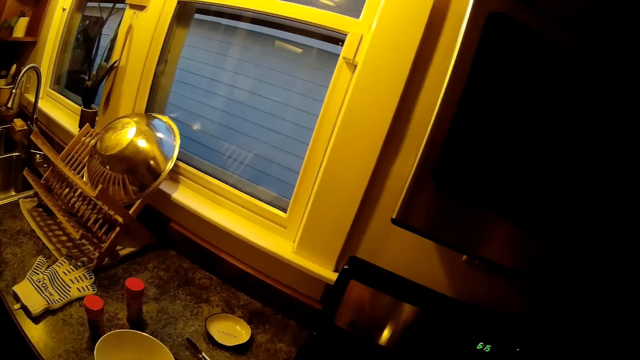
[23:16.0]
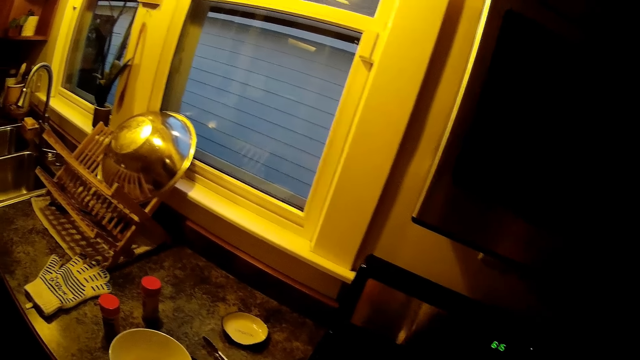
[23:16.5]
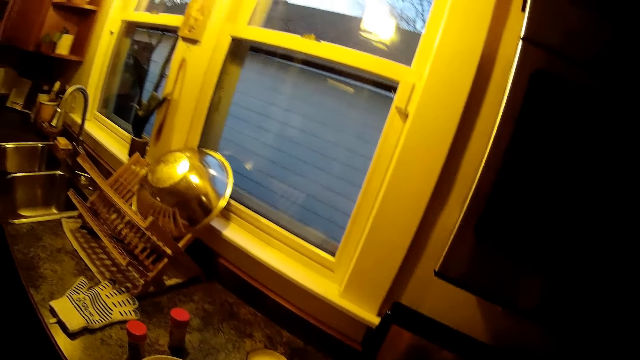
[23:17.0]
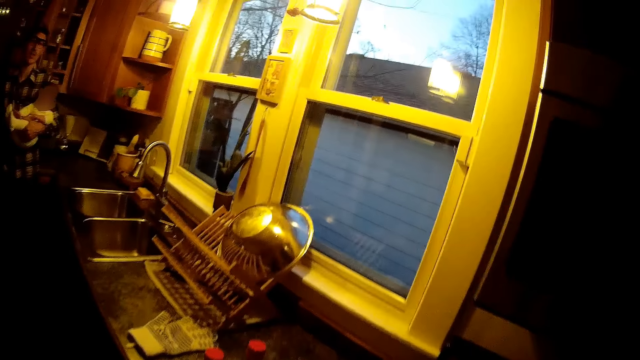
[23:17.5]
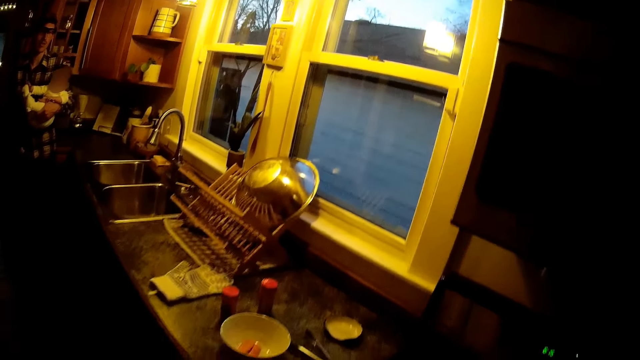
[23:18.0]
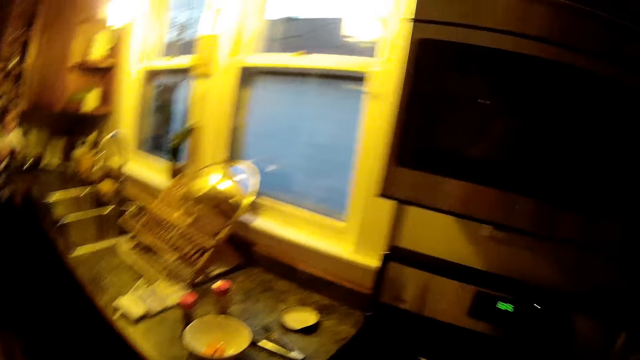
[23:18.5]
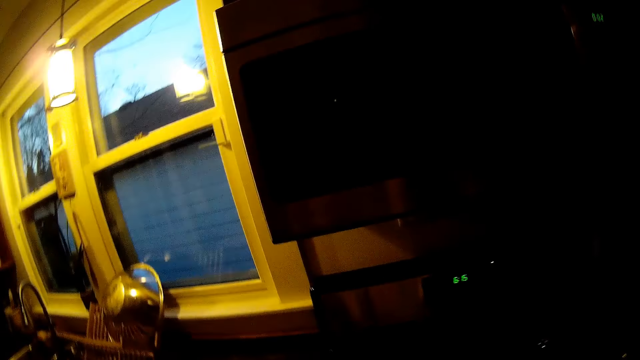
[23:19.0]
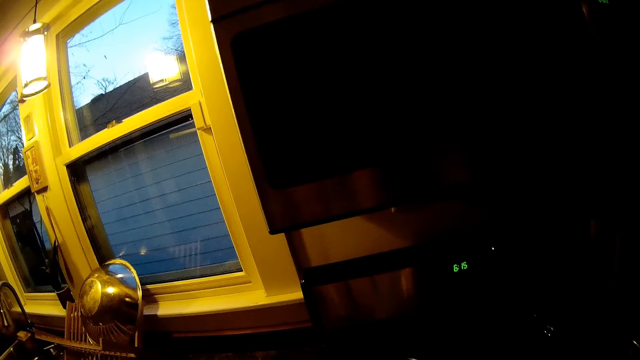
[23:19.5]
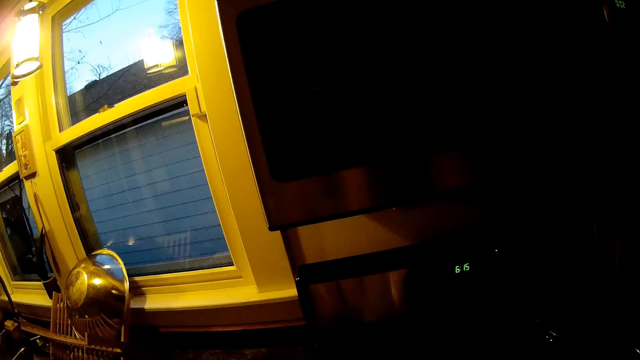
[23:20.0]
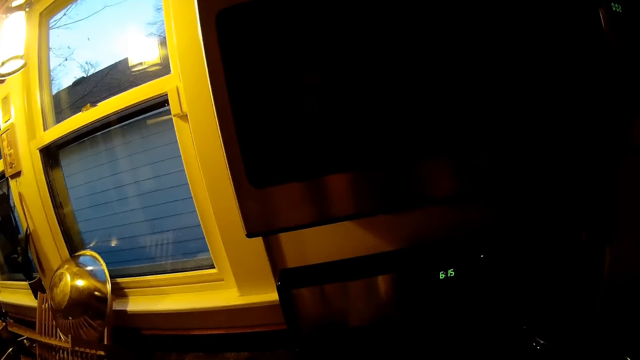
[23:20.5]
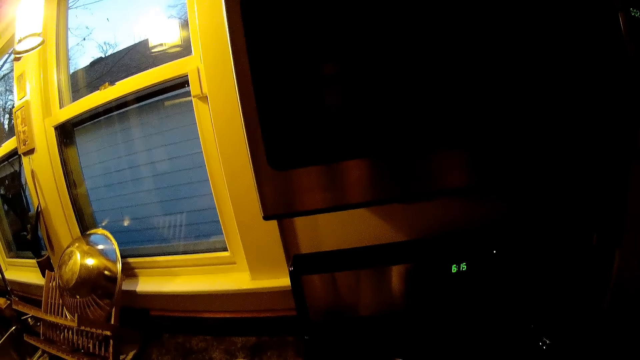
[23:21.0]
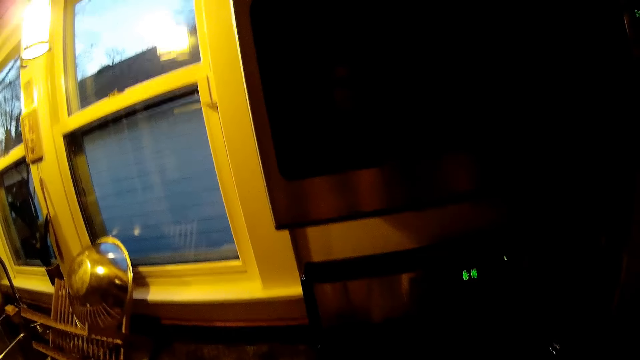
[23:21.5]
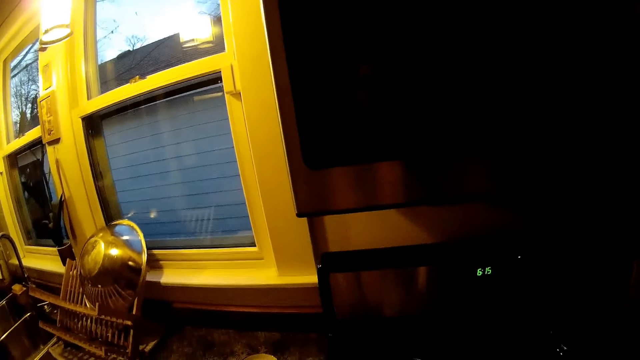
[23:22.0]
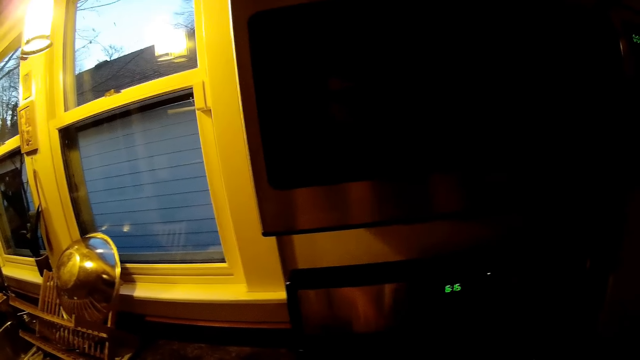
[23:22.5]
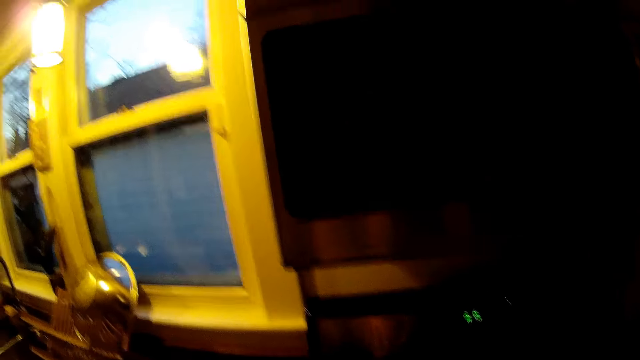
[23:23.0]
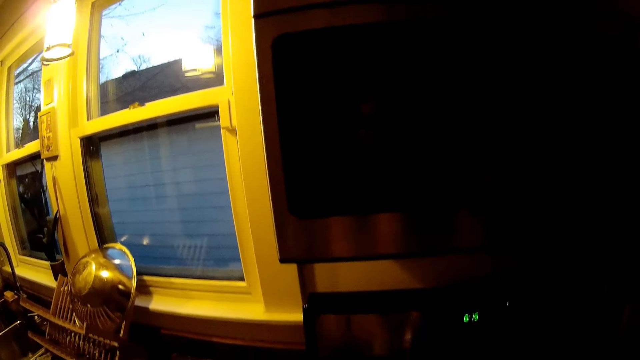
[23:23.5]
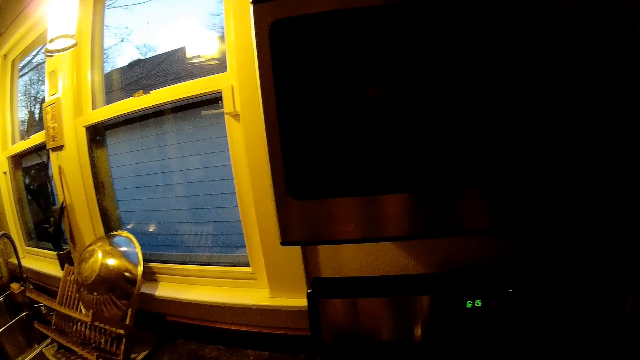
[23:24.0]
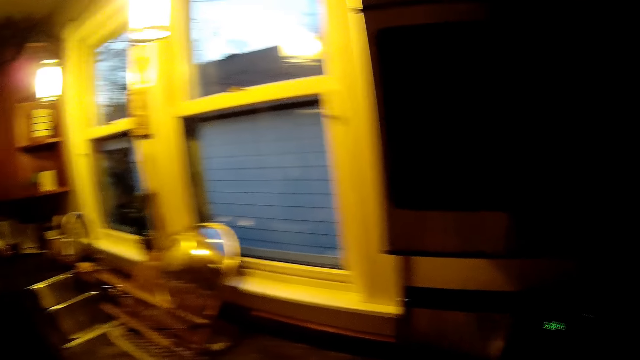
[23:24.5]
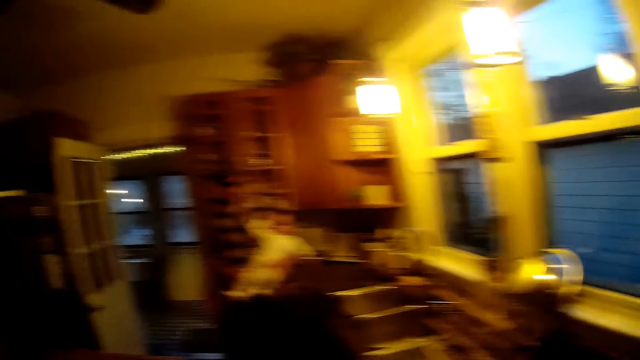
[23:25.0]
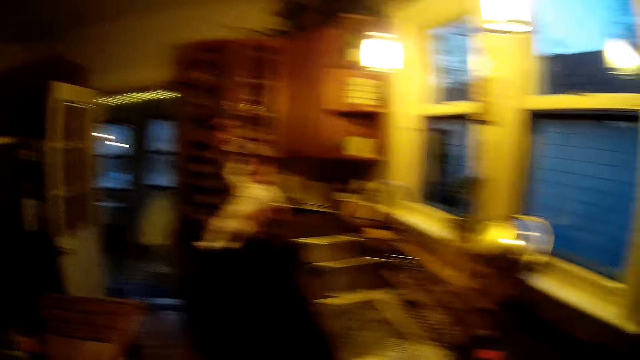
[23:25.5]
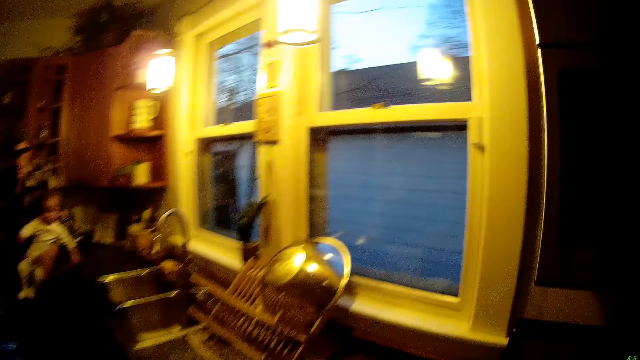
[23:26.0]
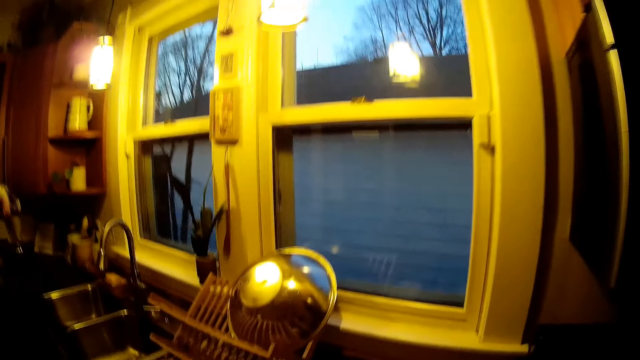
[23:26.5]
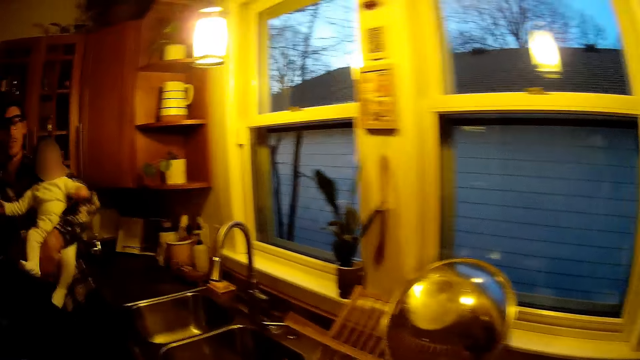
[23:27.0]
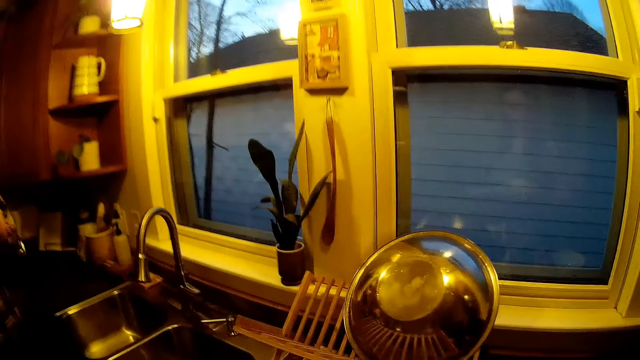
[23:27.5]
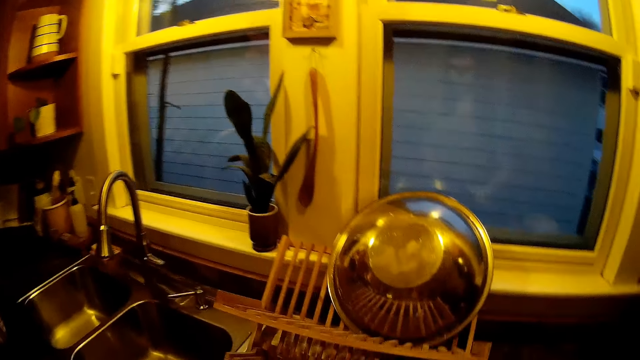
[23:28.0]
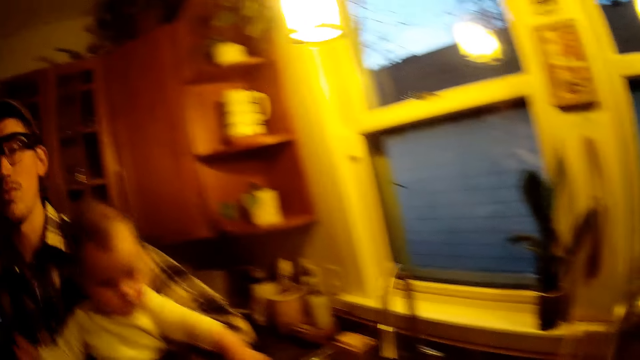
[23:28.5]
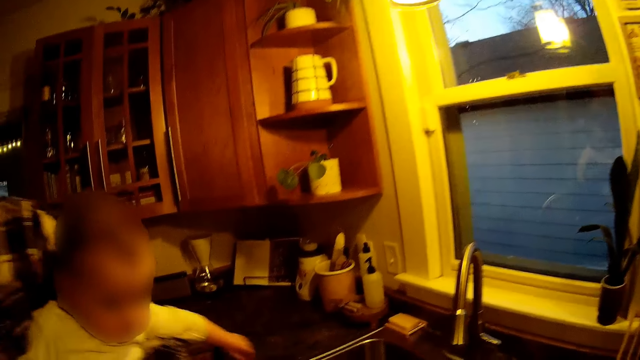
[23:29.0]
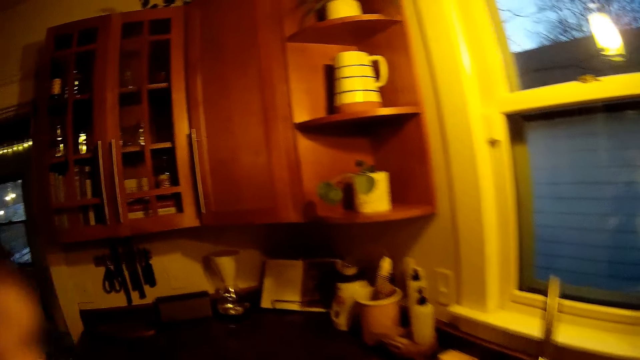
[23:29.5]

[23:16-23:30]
The camera wearer raises her left hand above her face. She adjusts the camera. She looks around the room. The man gets up with the baby from a chair. The camera wearer walks towards the man.

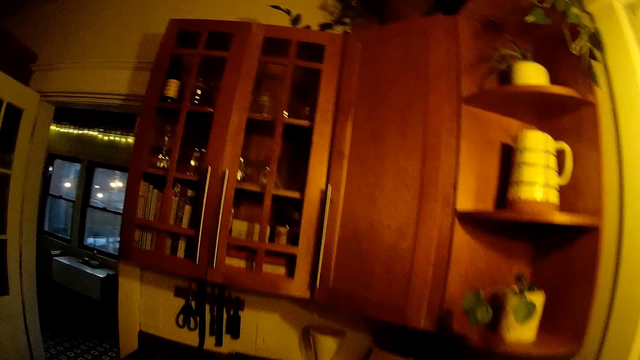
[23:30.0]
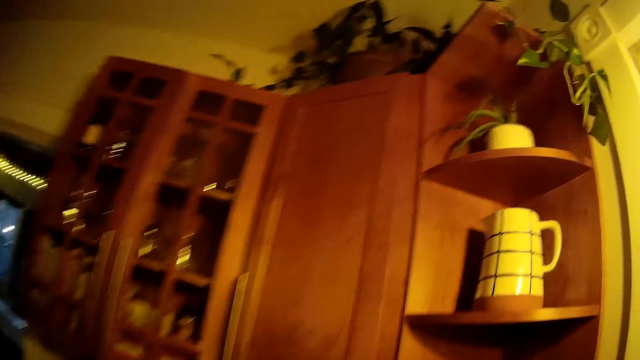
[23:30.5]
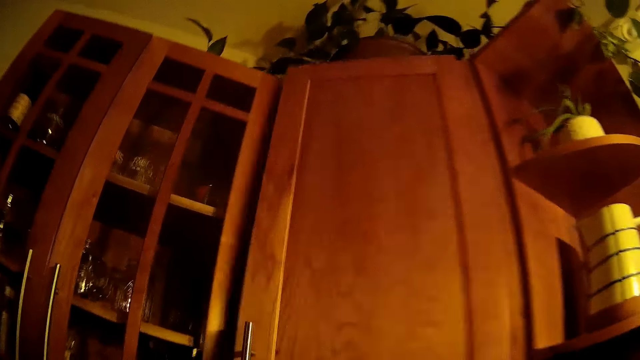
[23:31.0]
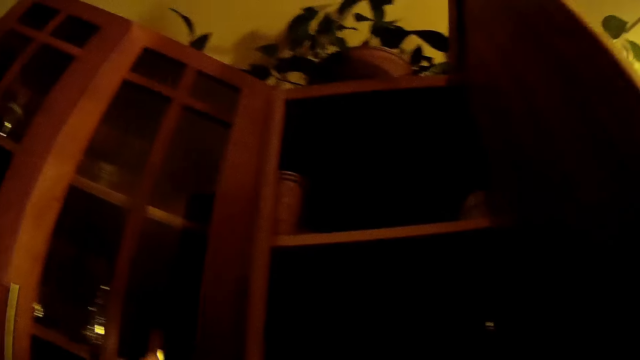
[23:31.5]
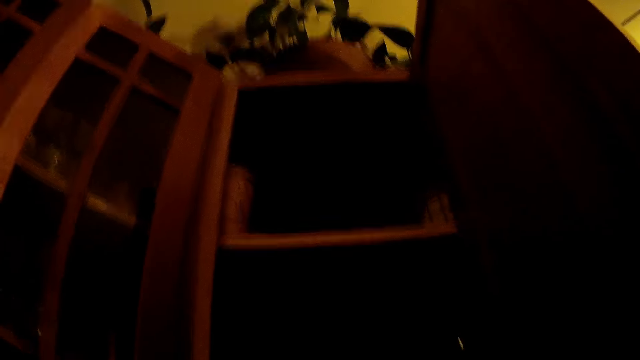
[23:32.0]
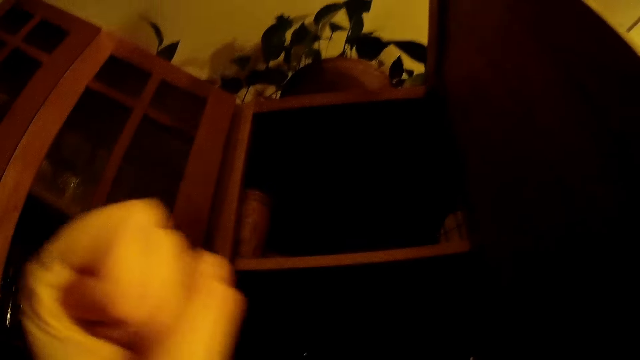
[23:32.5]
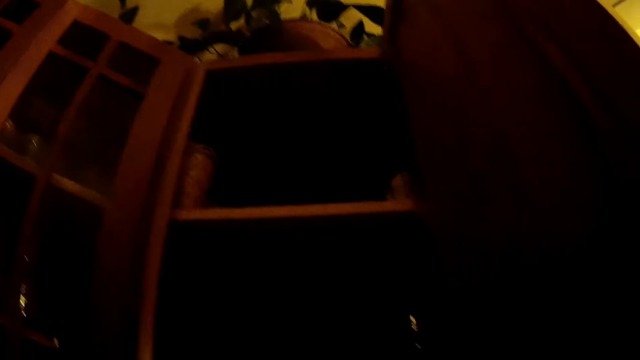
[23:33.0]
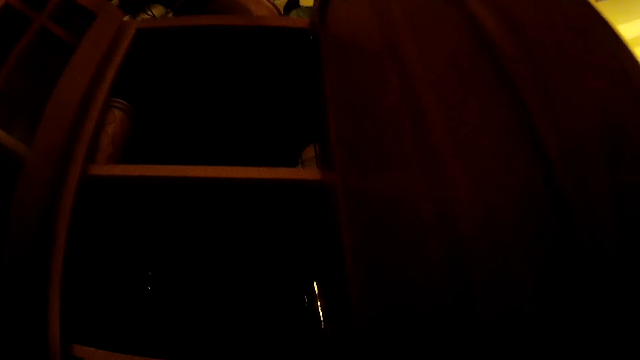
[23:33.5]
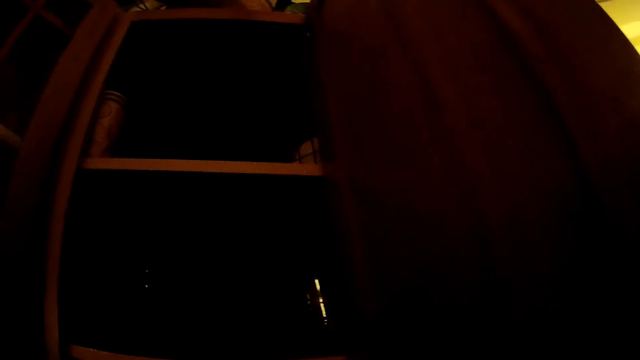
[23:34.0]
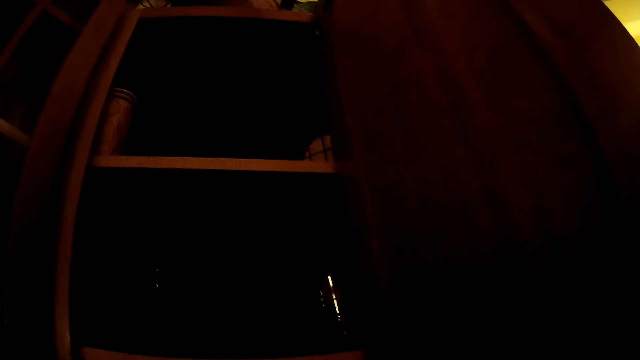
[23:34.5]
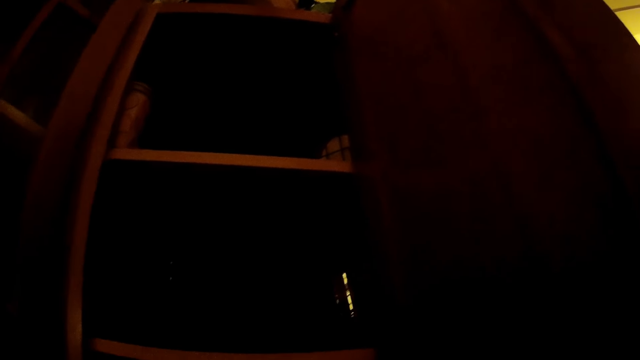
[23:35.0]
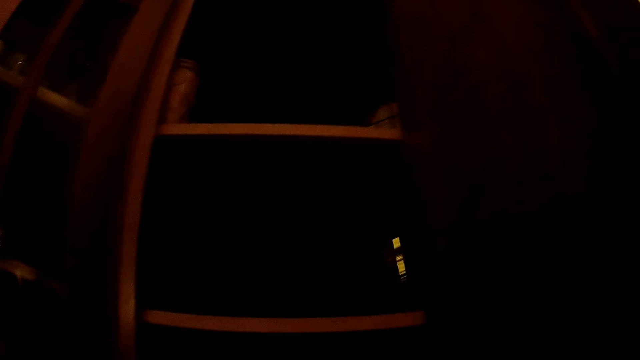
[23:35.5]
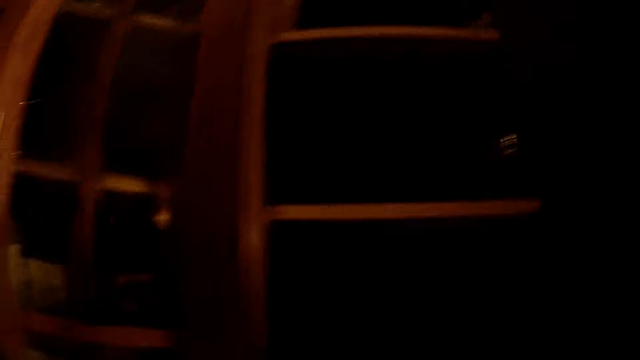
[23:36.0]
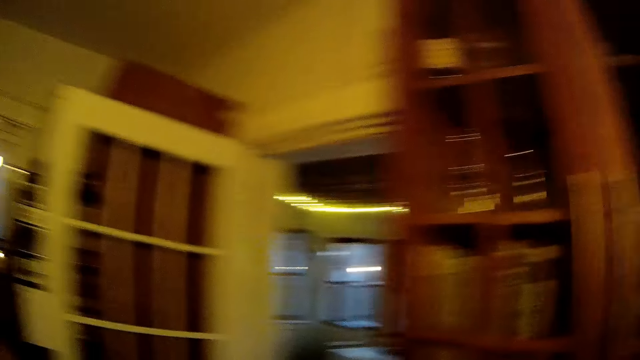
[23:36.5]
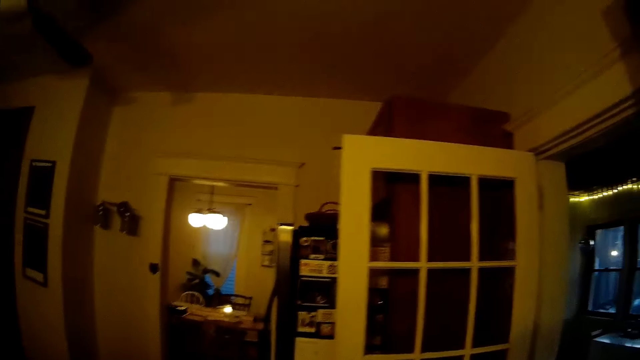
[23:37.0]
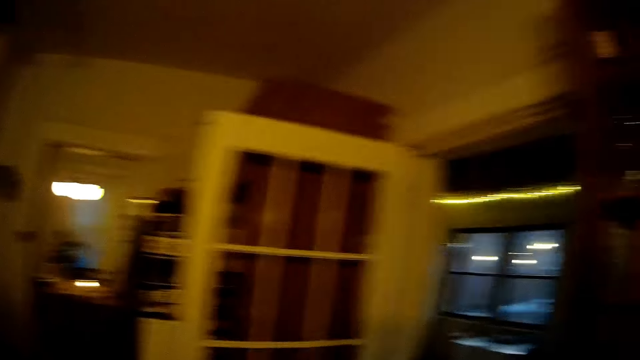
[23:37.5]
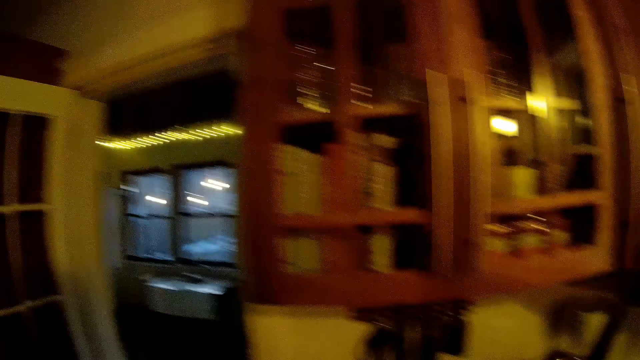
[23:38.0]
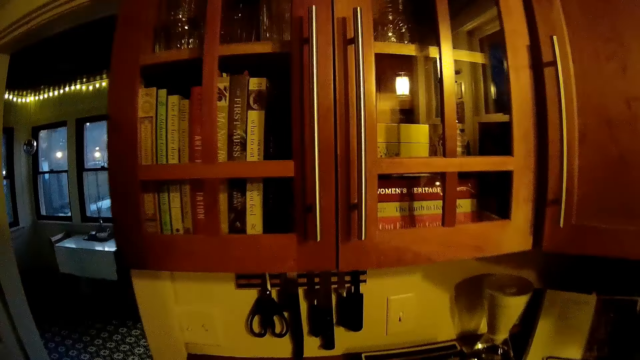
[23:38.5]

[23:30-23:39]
The camera wearer opens a kitchen cabinet with her right hand. She raises her left hand. She looks around the room.
